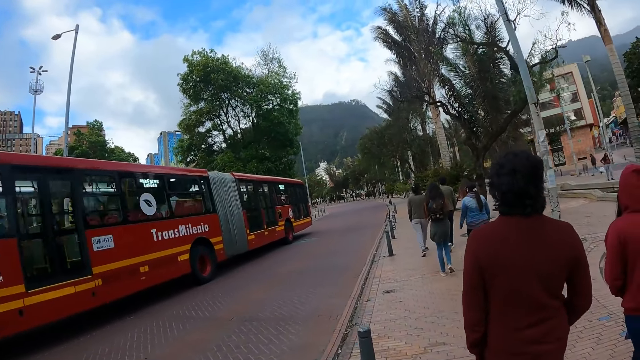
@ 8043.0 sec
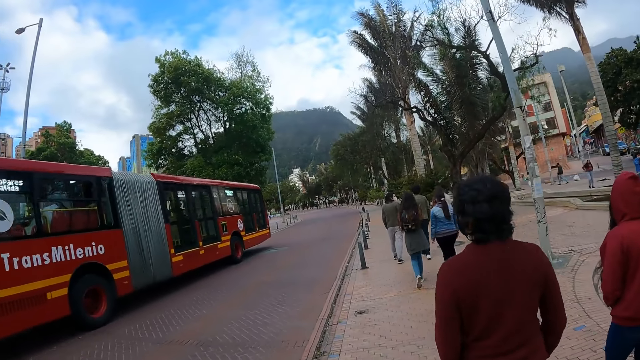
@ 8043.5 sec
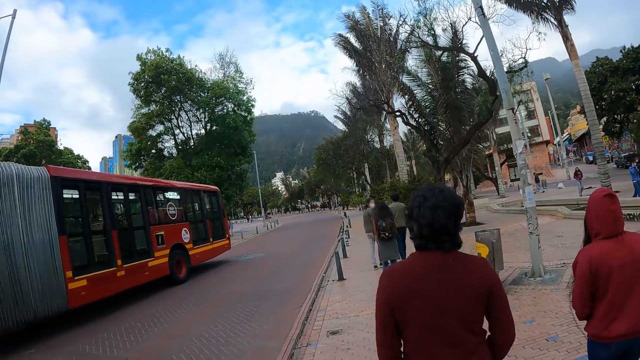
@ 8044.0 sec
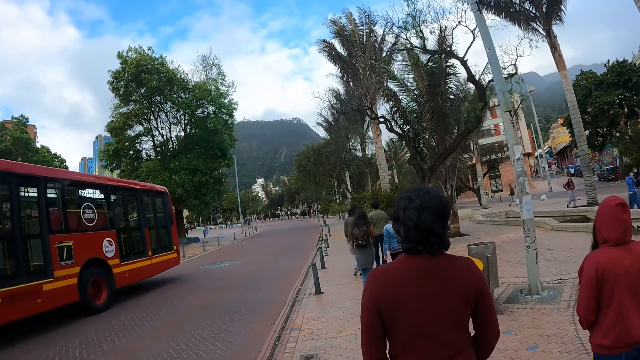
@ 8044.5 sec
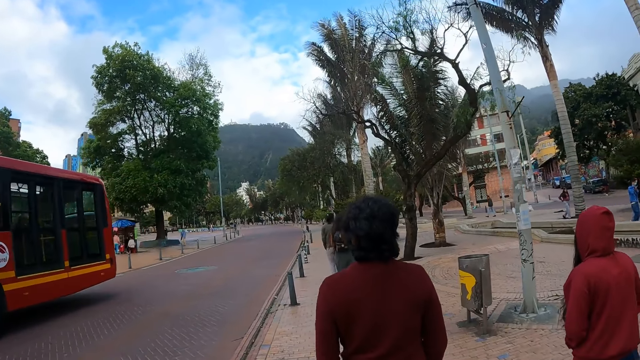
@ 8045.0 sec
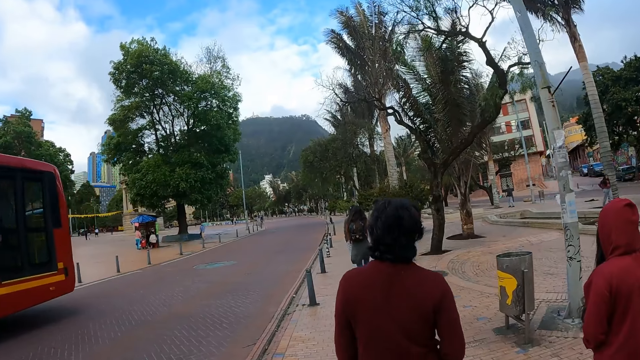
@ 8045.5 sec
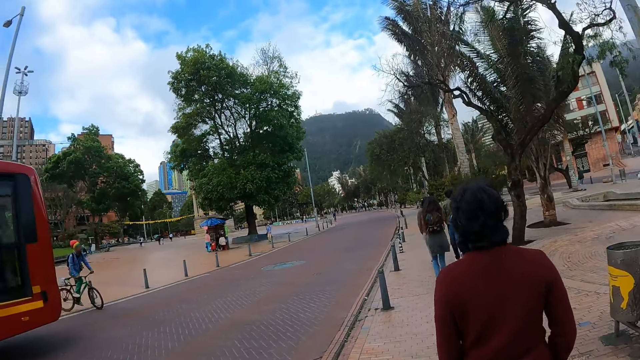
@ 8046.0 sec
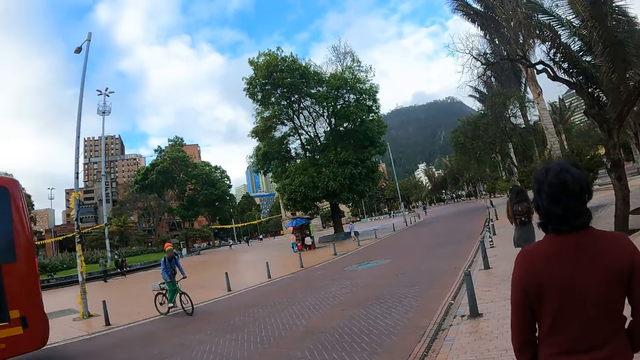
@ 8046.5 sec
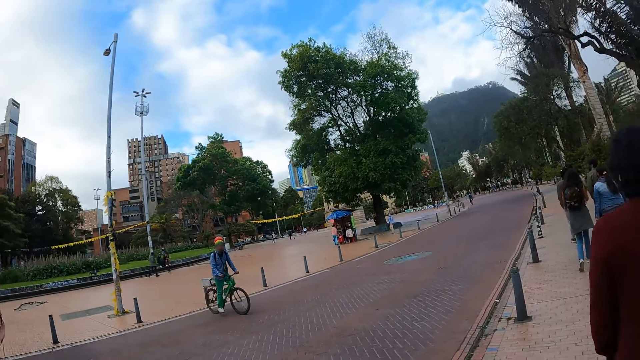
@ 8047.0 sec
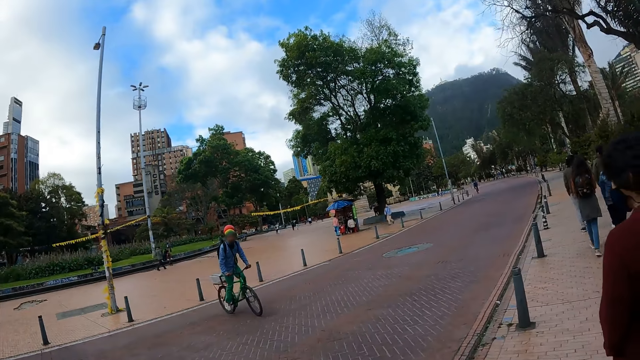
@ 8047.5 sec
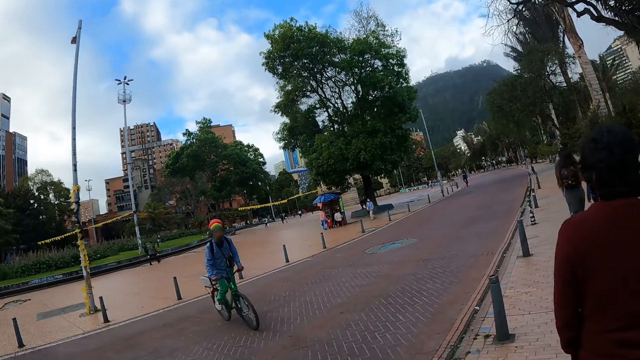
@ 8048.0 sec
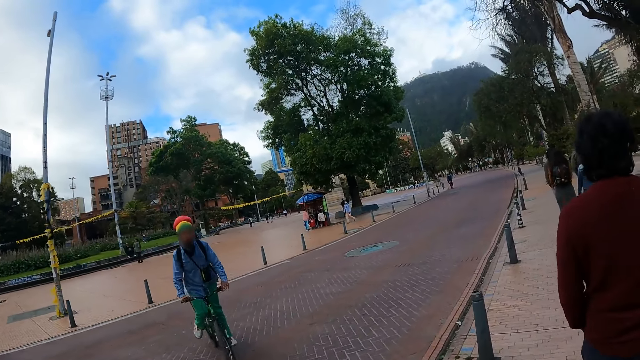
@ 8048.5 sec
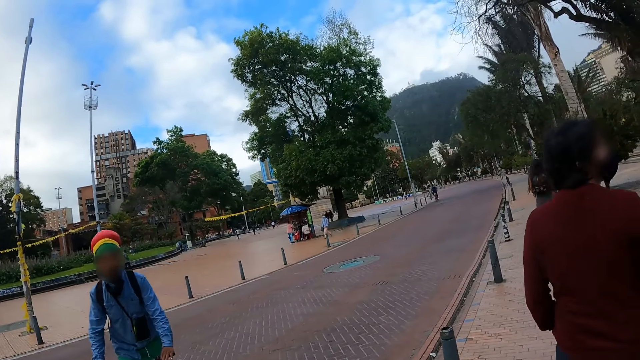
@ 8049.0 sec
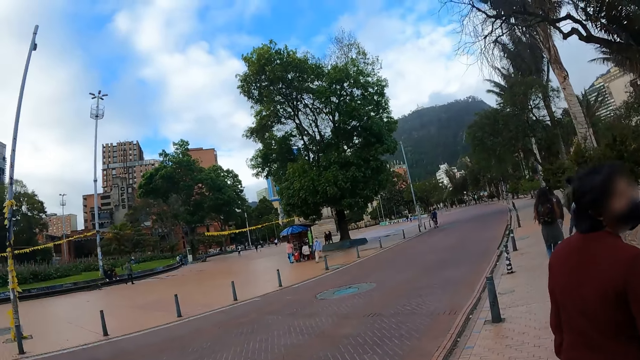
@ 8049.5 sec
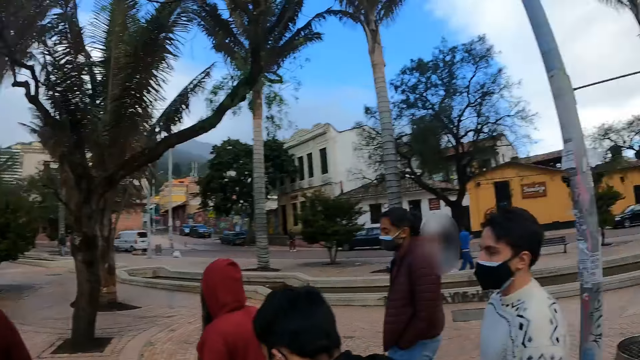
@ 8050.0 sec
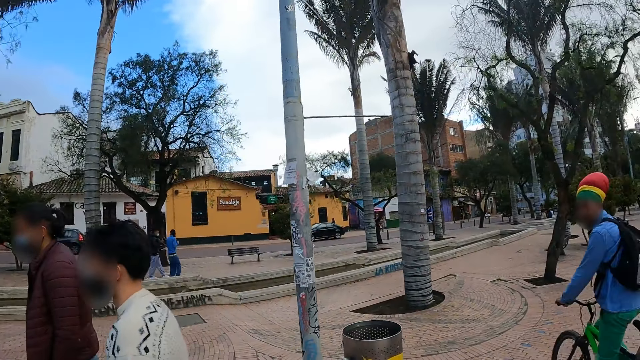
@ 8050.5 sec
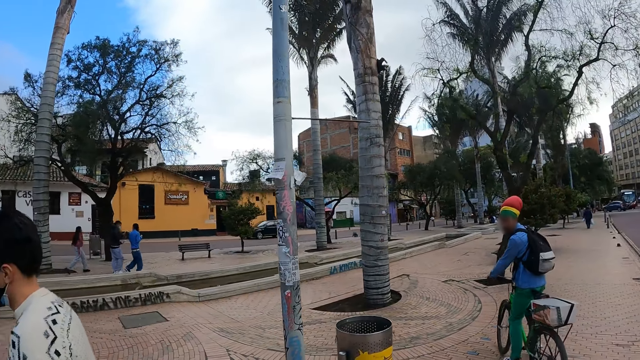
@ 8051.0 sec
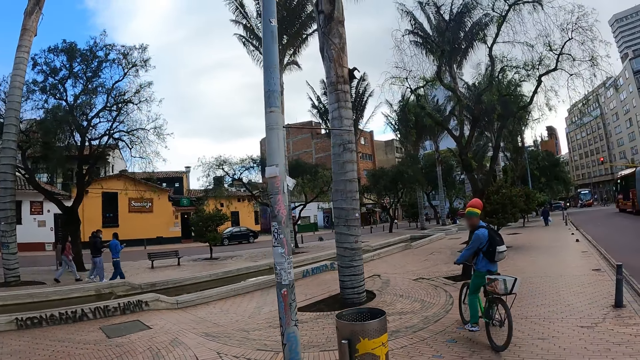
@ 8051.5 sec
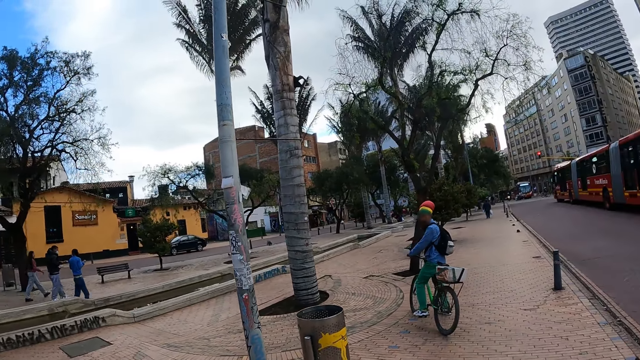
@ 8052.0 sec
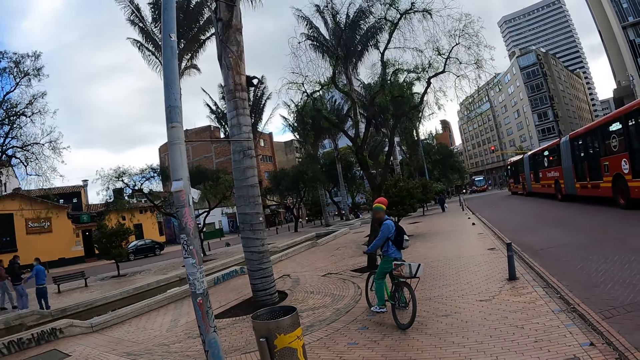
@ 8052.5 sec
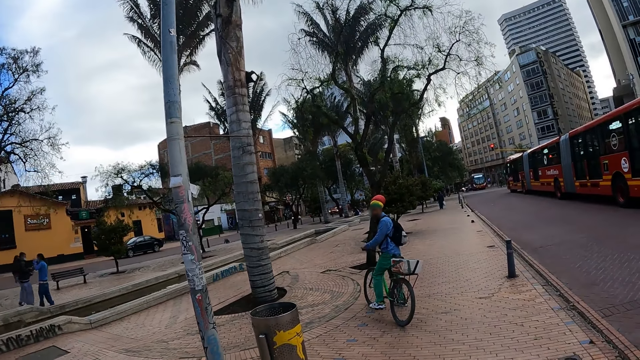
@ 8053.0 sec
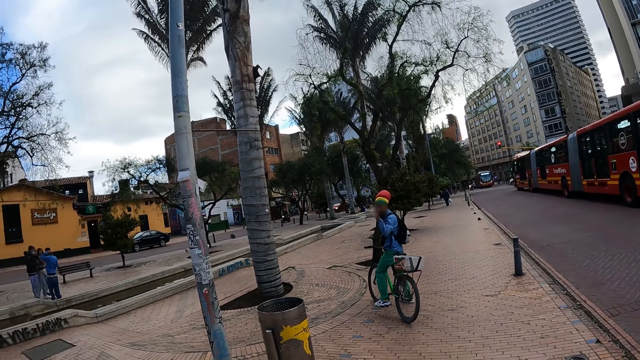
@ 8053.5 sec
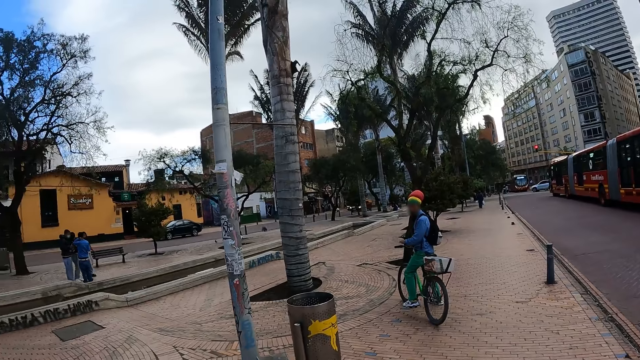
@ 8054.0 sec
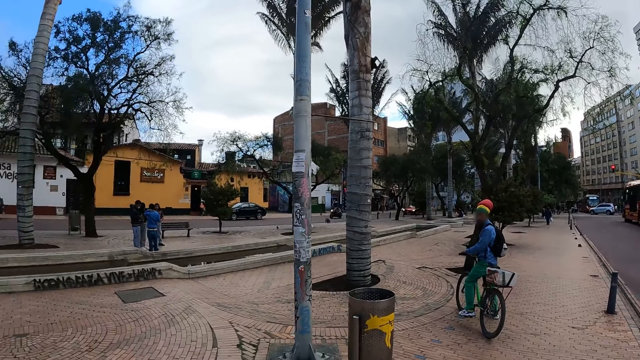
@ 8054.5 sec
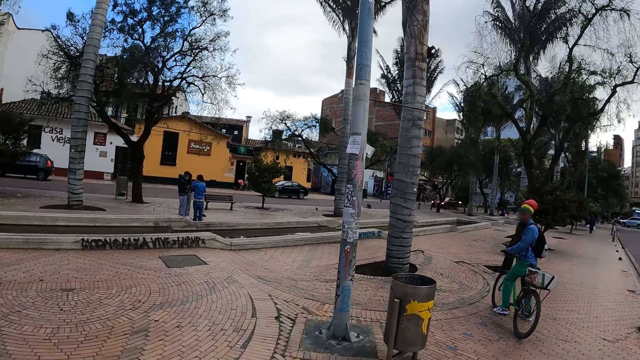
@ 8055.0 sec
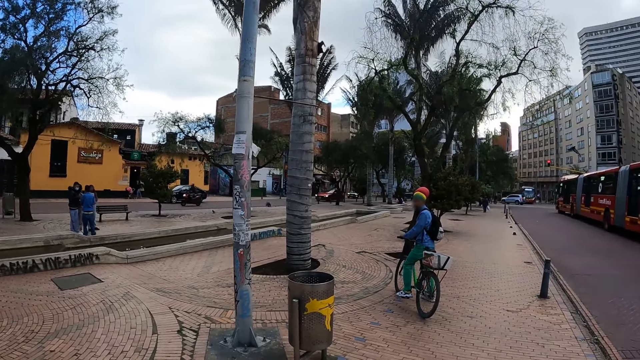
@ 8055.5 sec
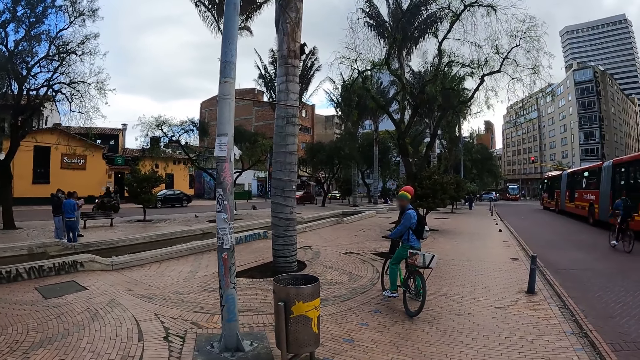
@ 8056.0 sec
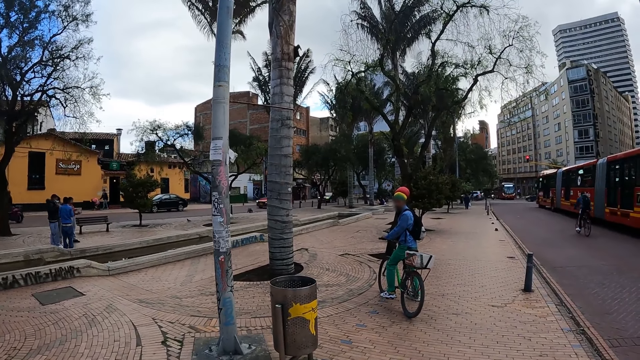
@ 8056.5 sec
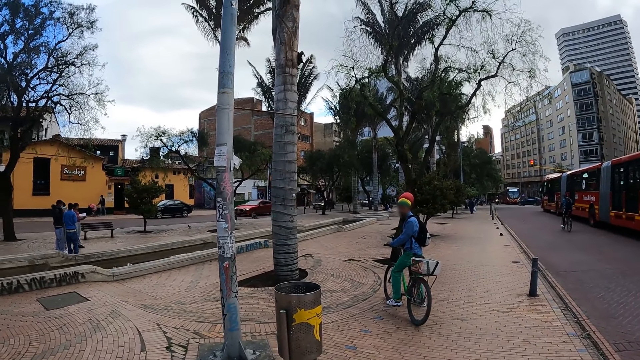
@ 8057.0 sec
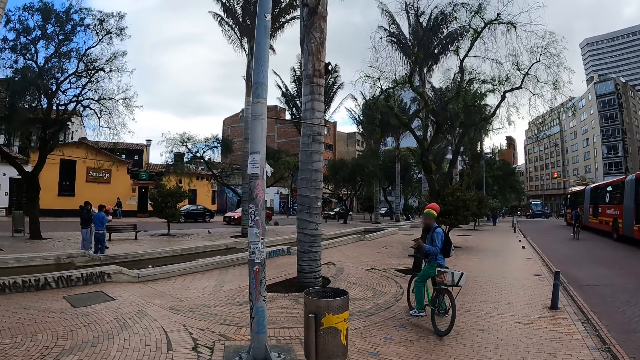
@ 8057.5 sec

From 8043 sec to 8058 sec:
A man gestures to the camera wearer.

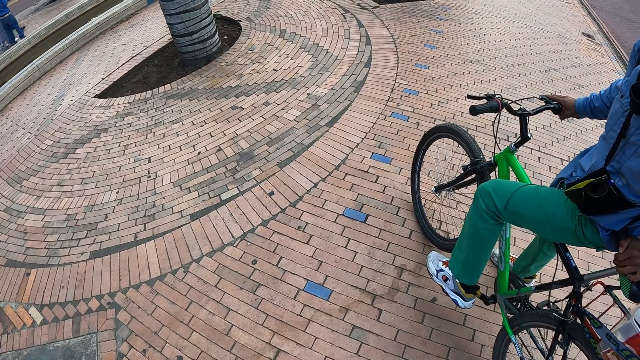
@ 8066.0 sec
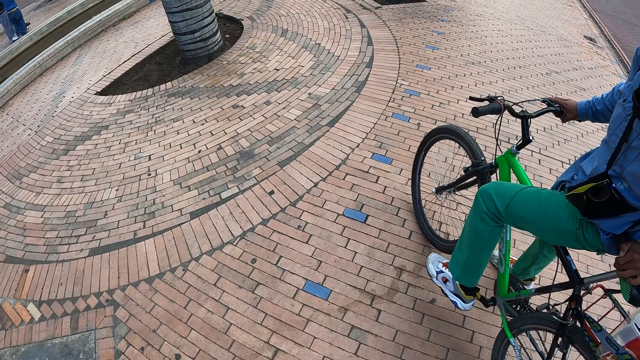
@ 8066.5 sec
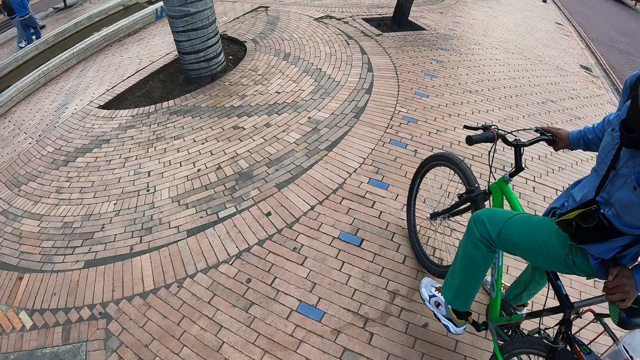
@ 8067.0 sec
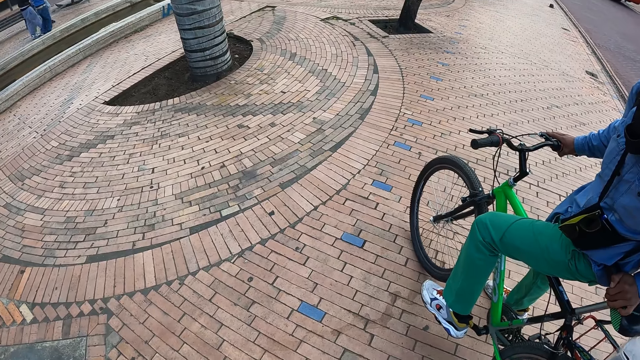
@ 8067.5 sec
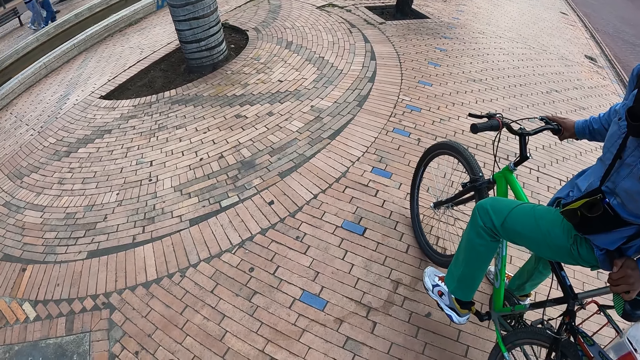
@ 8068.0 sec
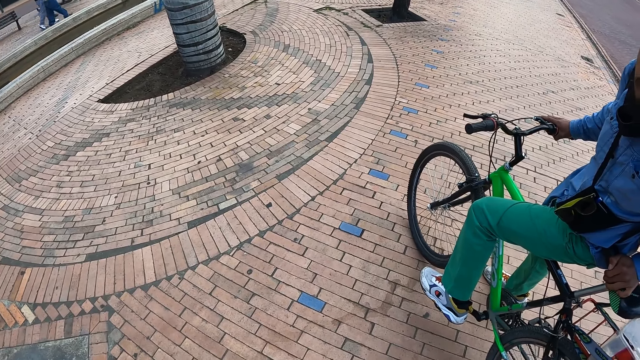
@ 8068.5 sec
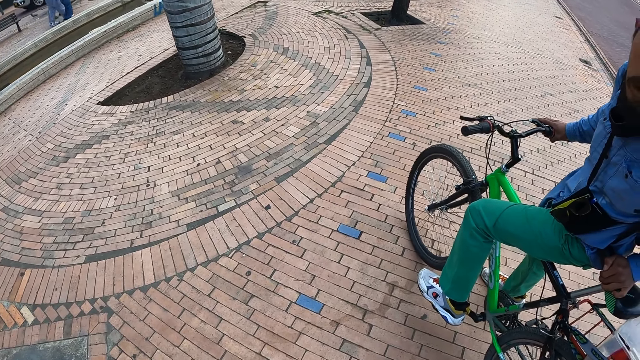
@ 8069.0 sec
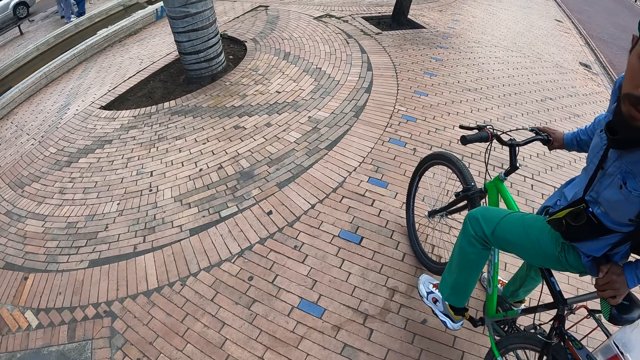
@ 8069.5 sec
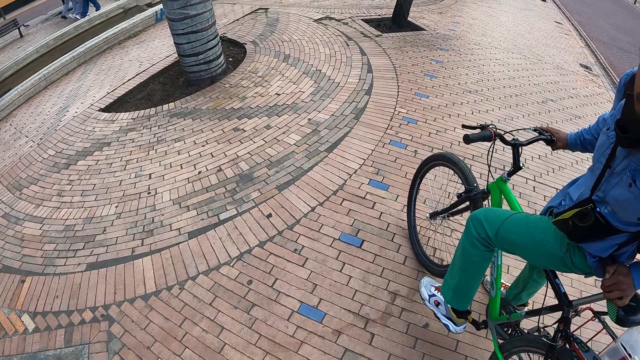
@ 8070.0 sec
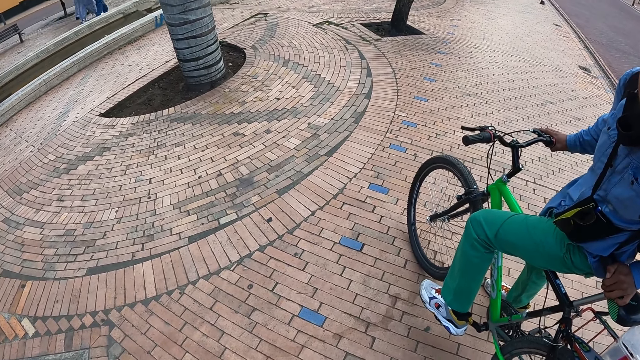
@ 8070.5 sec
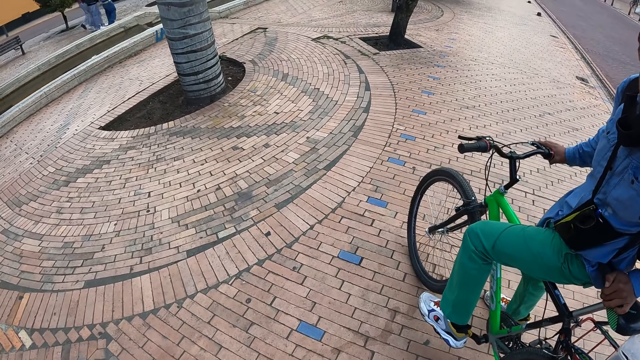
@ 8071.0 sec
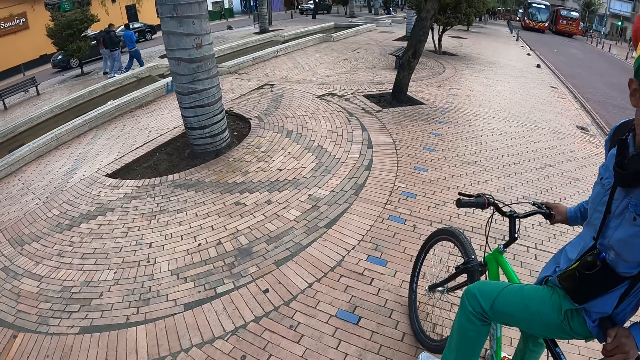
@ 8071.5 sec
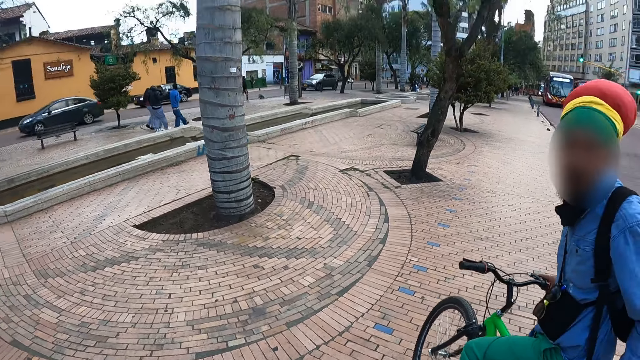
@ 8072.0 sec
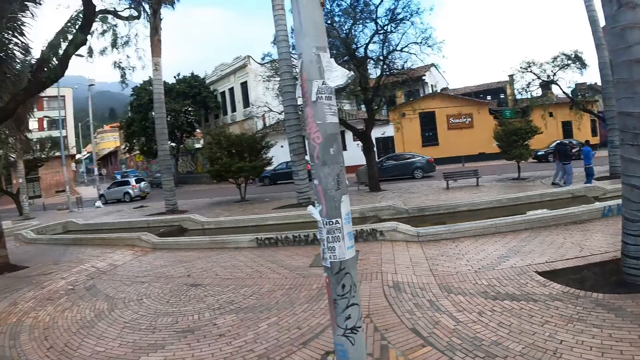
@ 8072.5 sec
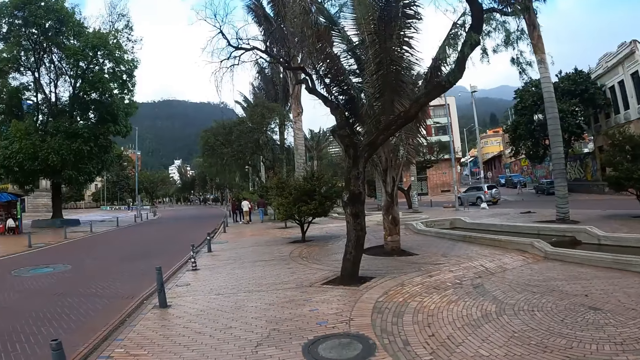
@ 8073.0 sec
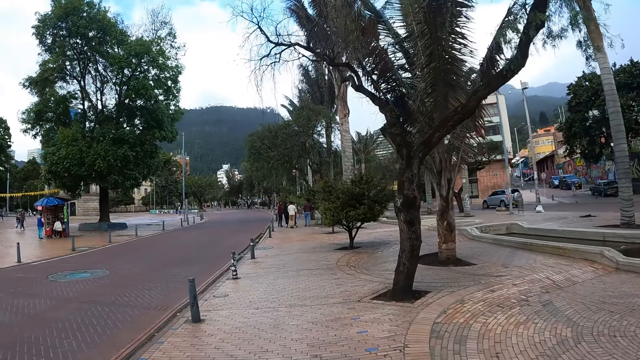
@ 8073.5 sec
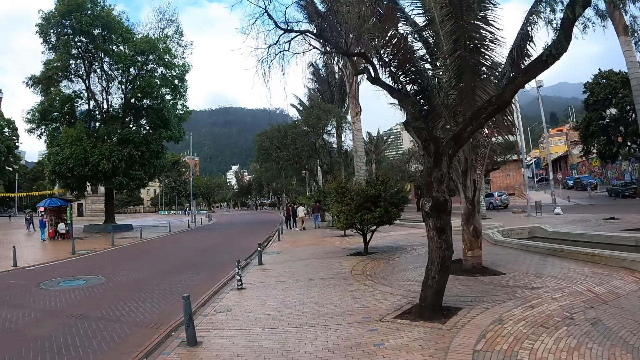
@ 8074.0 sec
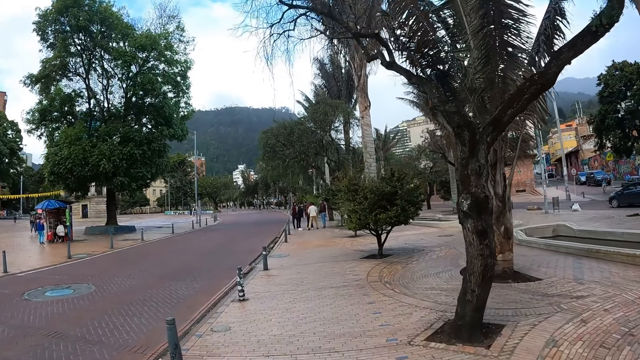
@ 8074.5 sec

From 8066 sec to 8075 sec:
The camera wearer interacts to a person. They look around.
